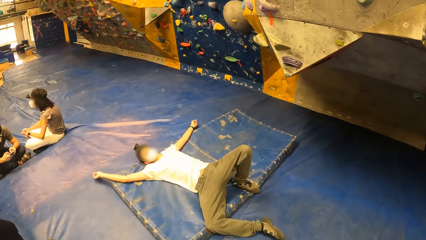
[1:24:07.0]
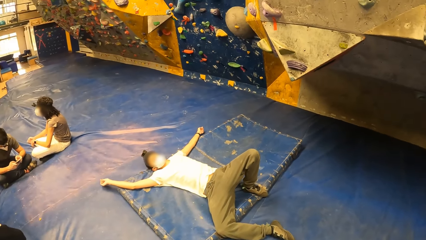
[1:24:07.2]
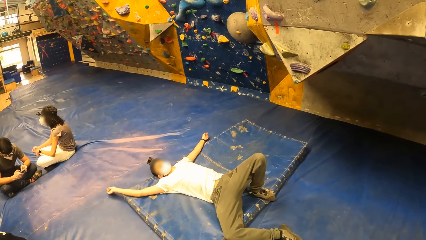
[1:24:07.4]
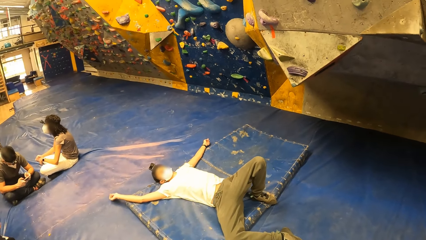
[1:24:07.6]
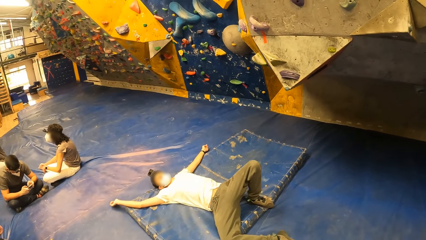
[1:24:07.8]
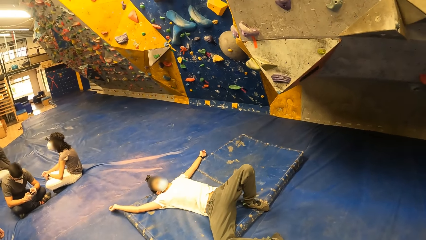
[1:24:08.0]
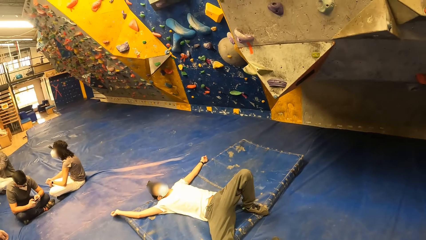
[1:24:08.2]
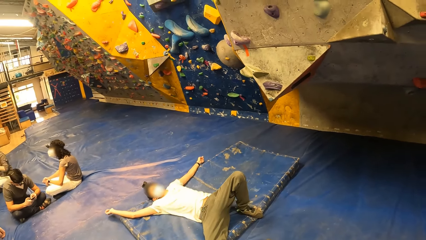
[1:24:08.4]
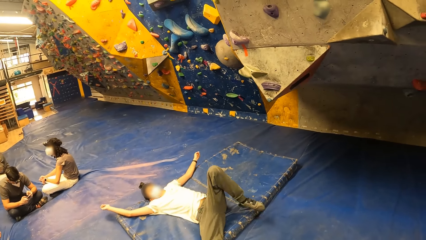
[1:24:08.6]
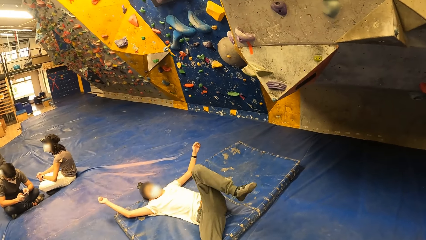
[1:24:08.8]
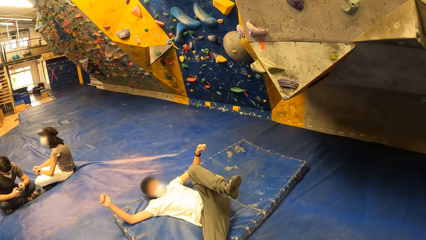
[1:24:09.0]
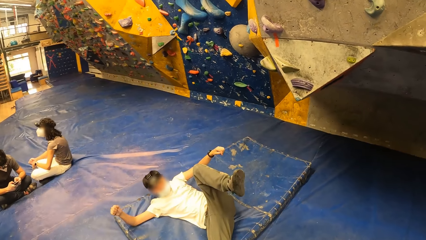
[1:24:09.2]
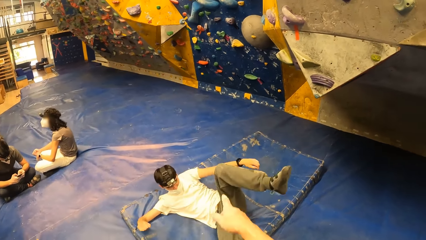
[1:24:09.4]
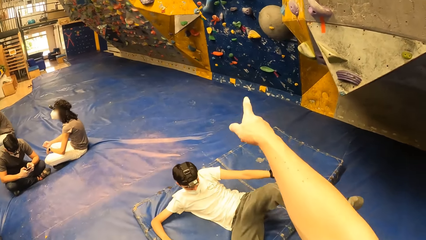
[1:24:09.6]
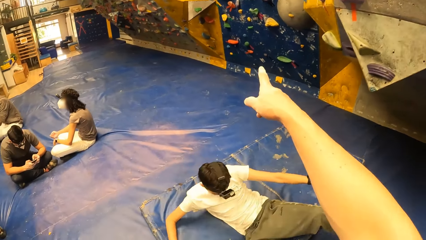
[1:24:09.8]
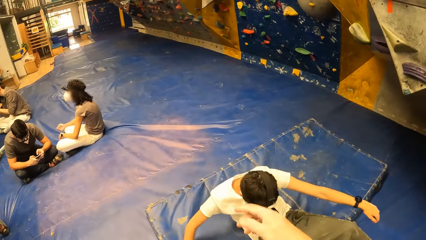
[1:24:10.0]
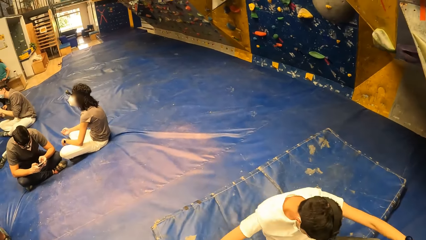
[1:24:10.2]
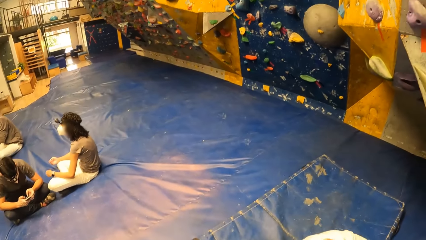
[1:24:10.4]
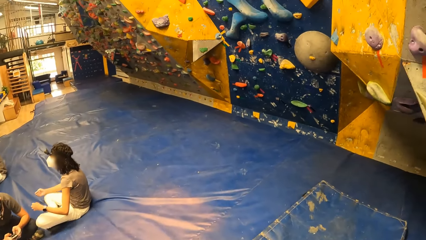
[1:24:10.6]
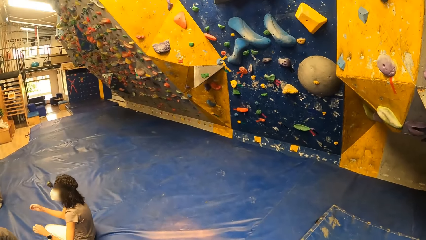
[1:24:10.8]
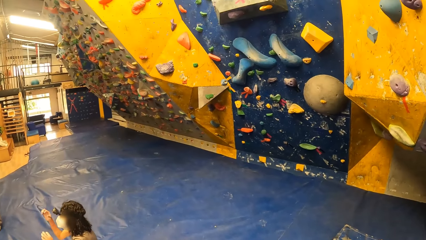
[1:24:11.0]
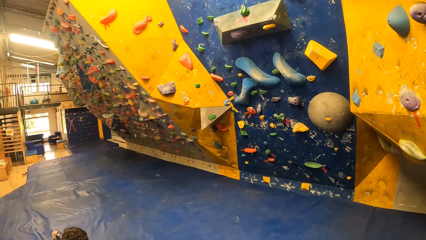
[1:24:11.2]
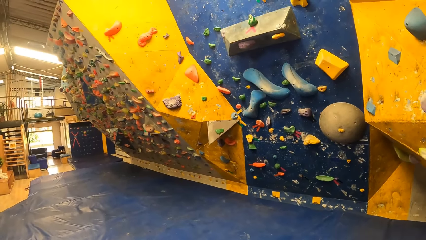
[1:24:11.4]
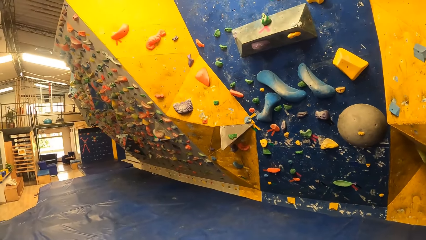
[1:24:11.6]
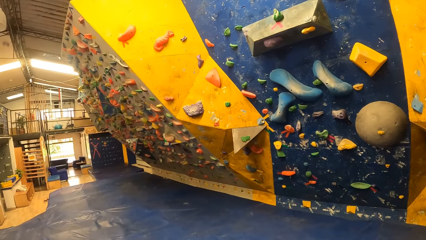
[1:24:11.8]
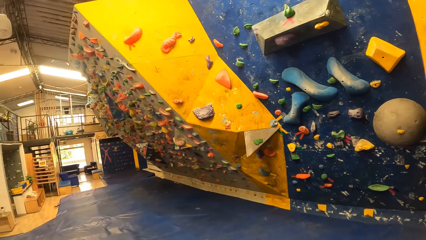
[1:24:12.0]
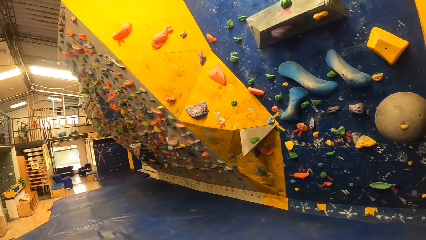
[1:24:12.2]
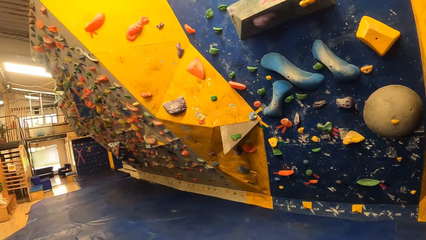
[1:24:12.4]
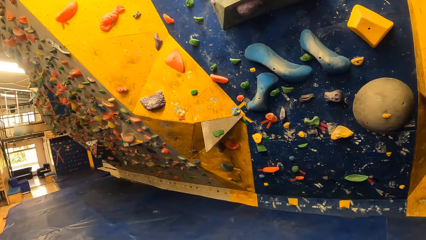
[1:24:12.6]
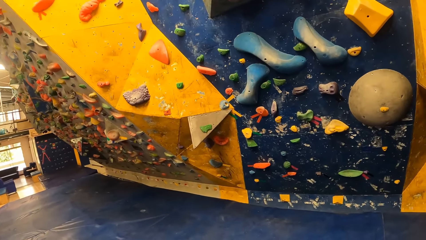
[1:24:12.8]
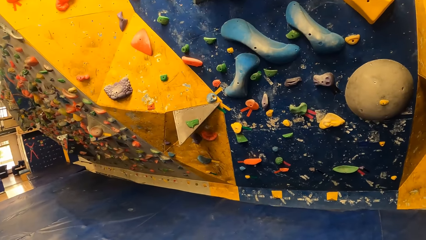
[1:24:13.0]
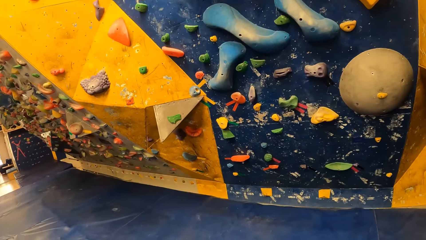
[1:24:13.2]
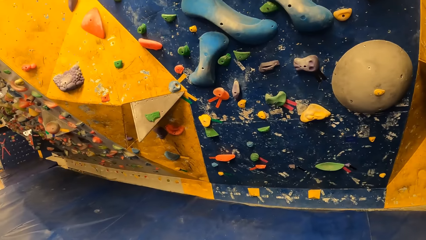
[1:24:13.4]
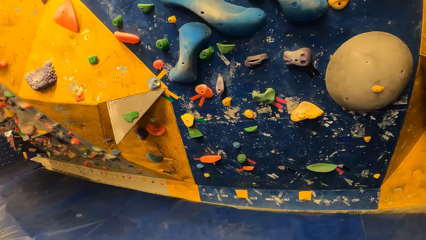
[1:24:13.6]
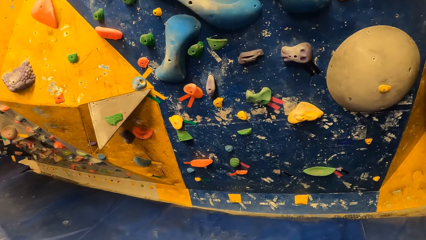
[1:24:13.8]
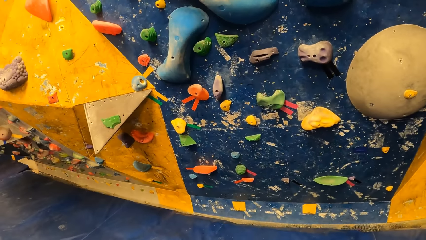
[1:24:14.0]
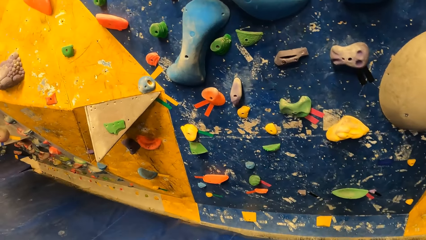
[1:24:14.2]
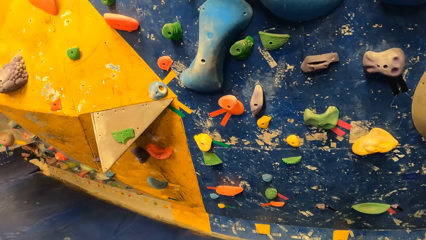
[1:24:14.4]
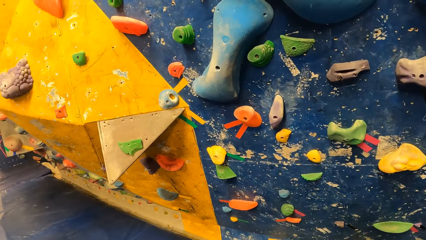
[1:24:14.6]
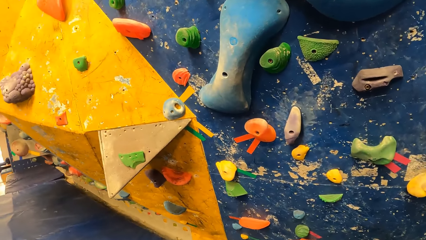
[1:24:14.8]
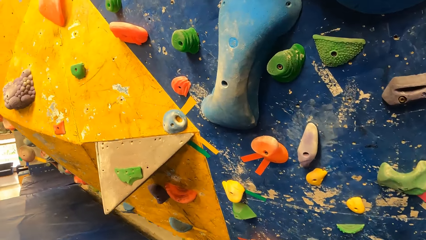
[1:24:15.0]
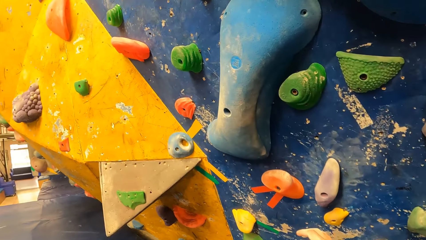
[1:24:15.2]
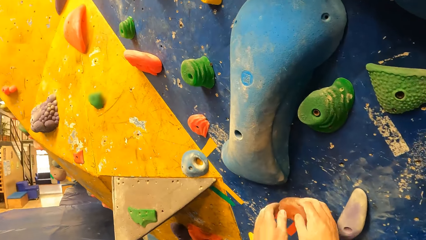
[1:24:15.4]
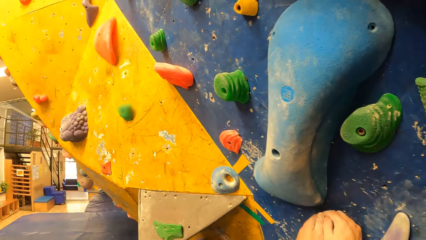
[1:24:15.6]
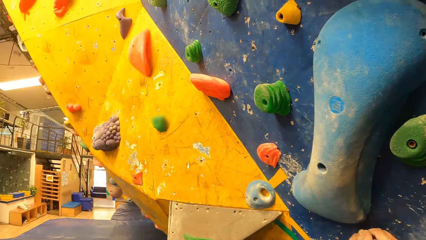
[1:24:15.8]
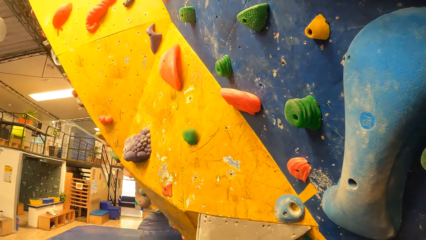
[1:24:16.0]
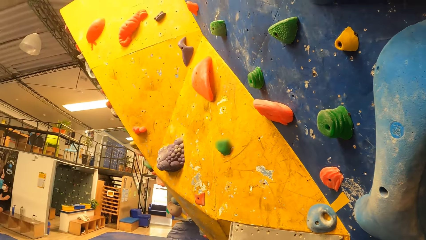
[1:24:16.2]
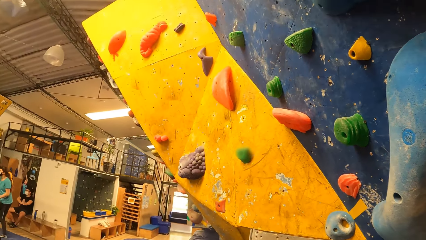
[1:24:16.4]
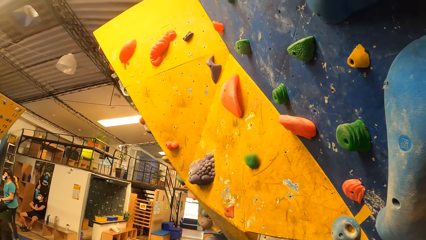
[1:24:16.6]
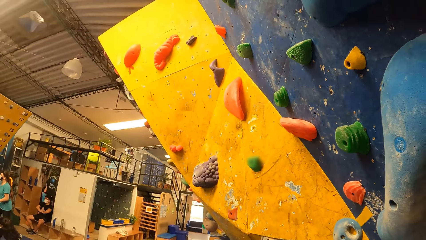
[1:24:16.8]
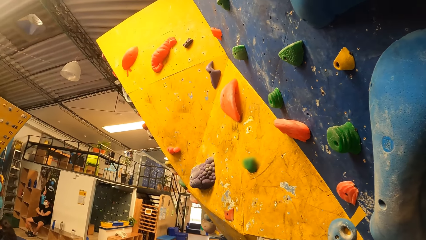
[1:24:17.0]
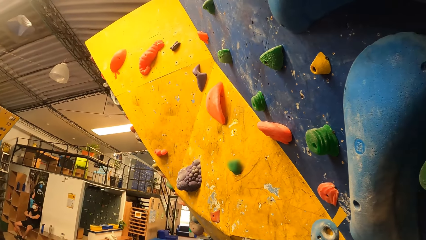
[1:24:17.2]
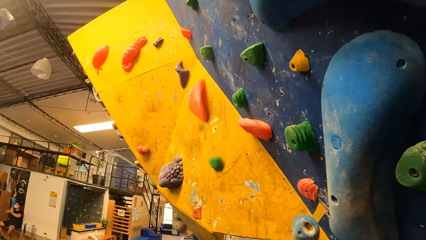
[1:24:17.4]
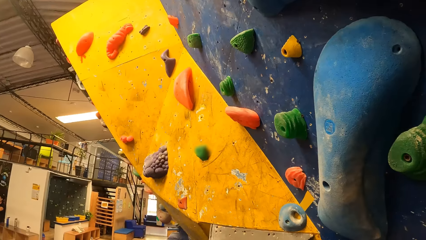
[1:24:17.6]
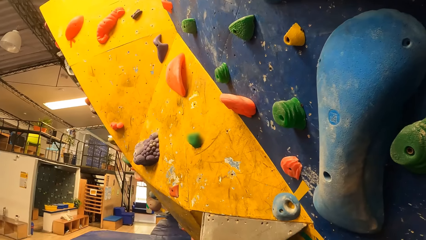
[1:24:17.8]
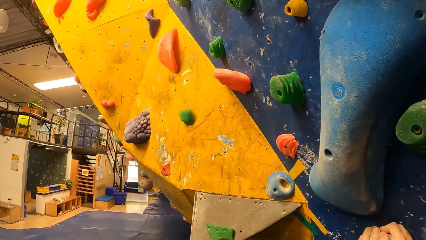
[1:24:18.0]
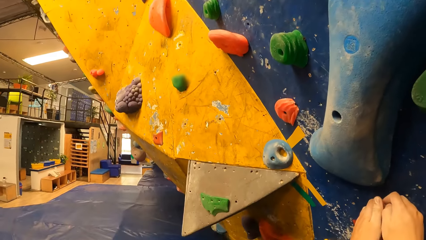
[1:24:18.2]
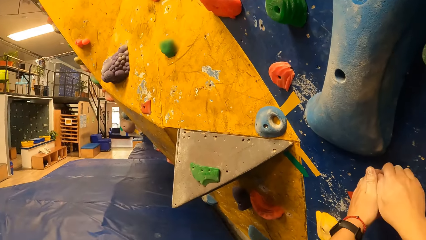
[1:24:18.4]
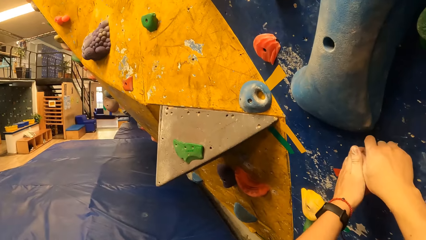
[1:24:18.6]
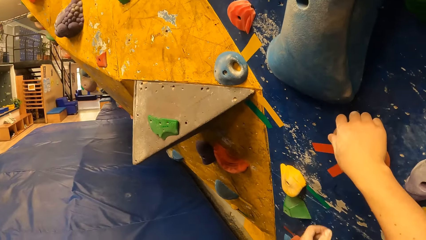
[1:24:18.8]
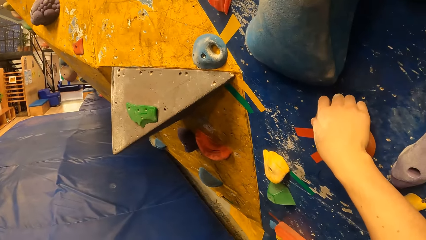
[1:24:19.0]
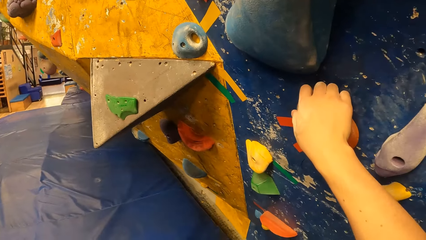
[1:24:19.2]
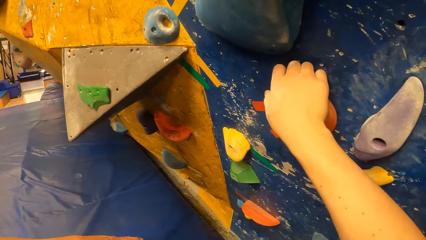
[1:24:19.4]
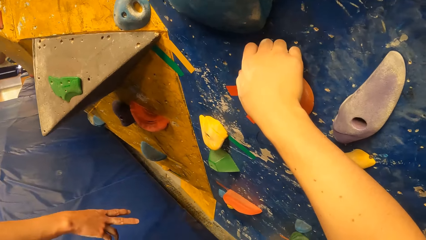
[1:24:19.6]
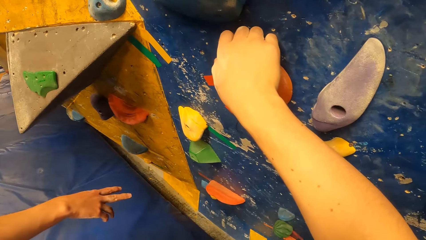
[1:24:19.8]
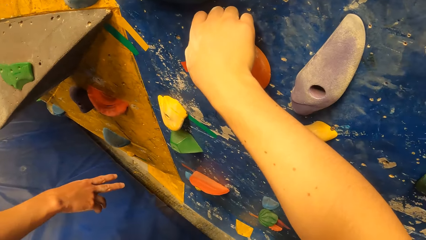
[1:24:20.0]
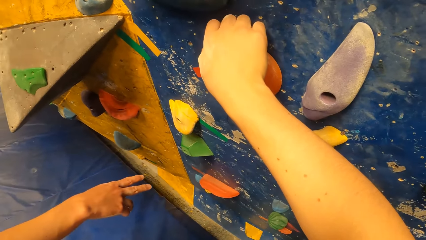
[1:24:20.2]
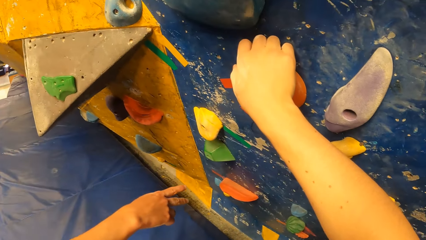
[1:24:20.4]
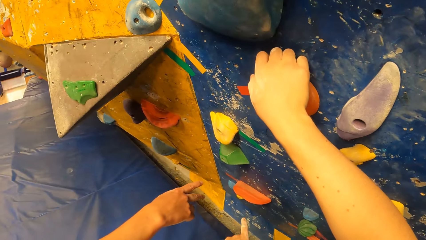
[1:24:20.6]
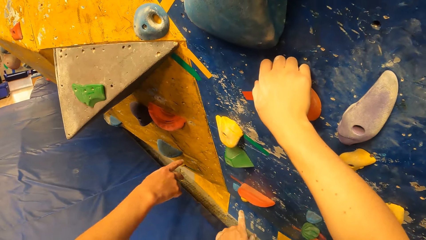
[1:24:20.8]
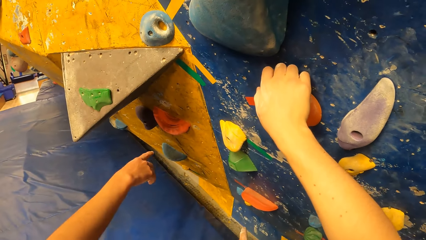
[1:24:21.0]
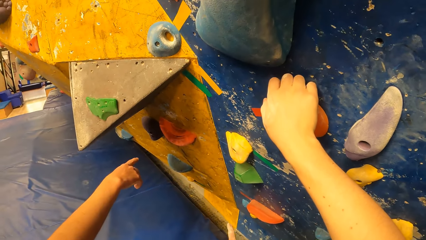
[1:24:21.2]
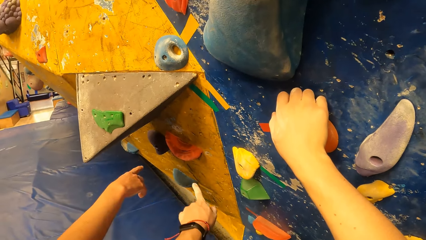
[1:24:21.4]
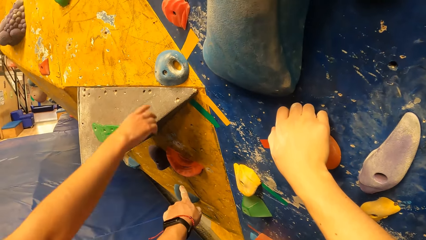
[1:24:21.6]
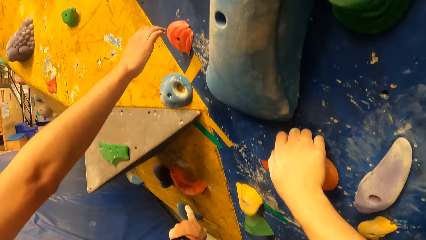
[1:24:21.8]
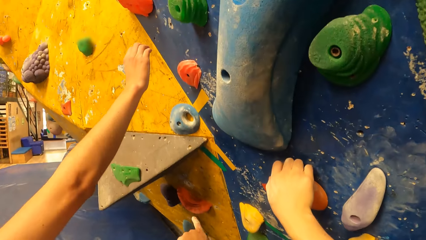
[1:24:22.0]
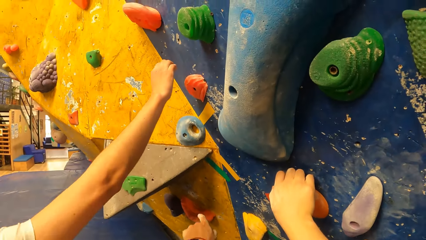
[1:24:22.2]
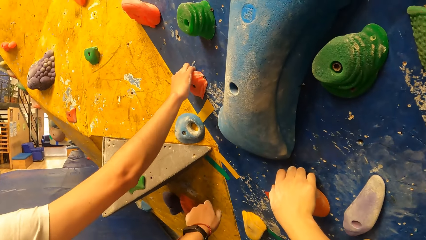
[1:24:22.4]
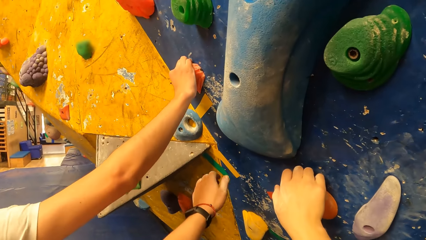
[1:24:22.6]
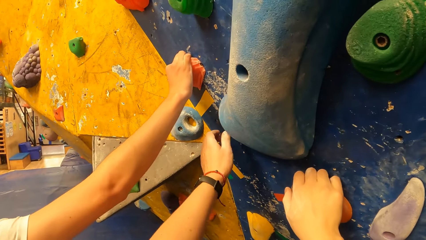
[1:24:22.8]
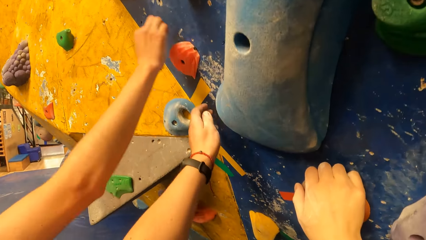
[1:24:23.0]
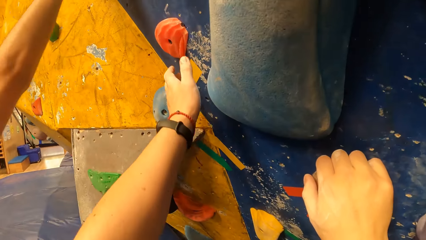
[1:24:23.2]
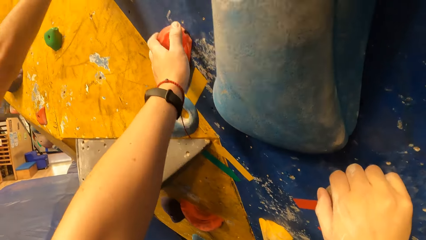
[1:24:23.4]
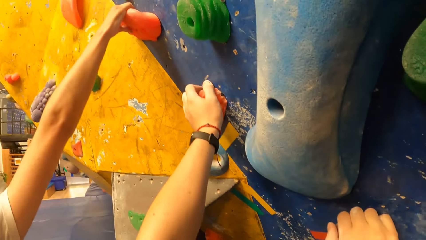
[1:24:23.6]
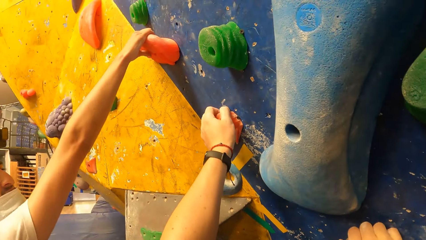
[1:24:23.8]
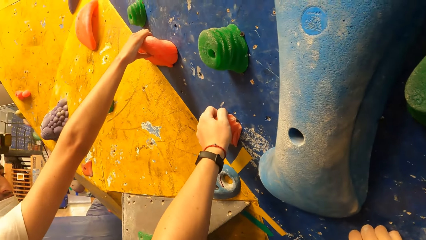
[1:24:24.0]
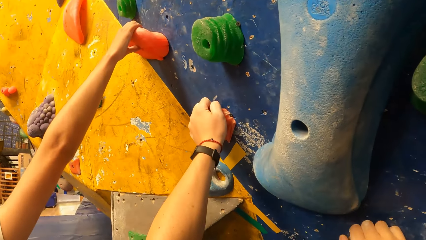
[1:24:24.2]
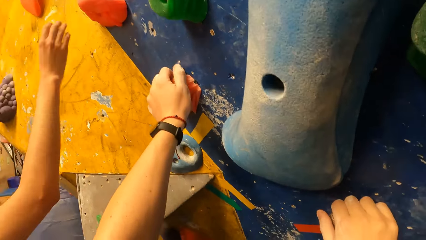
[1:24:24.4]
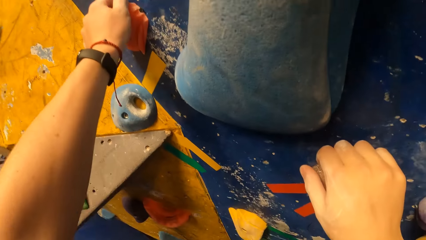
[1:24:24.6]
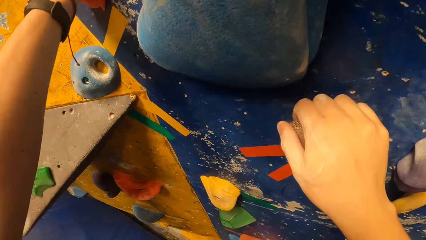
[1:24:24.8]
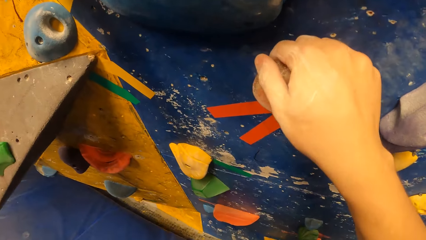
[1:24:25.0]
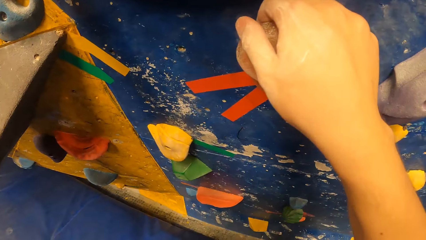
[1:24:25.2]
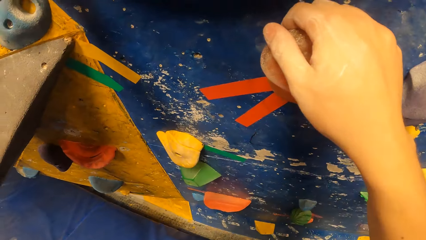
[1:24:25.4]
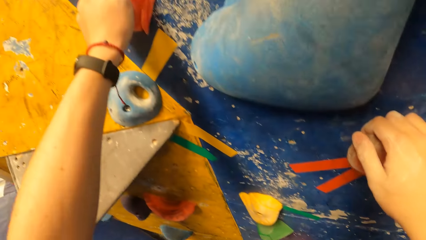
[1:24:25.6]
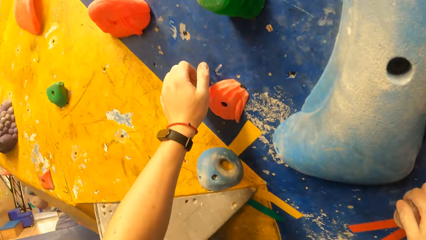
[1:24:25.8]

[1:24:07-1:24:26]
The camera wearer points his right hand at a bouldering wall. He walks towards the wall. He holds a climbing hold with his hands. He touches an artificial rock. He holds the climbing hold with his right hand. He interacts with the man. He touches the artificial rock with the other hand.
